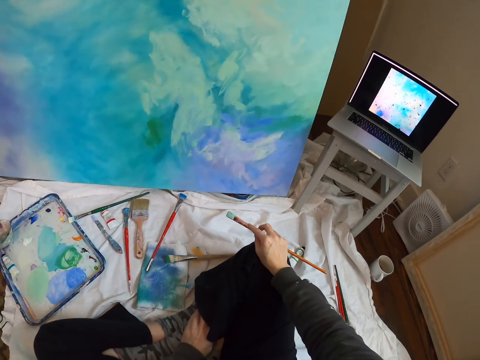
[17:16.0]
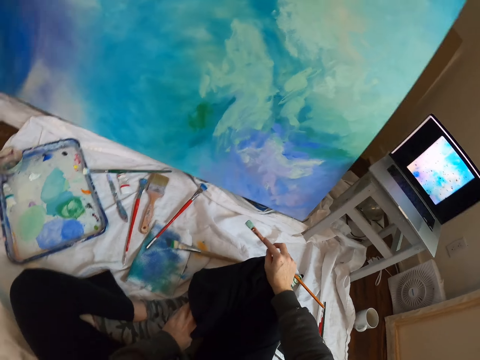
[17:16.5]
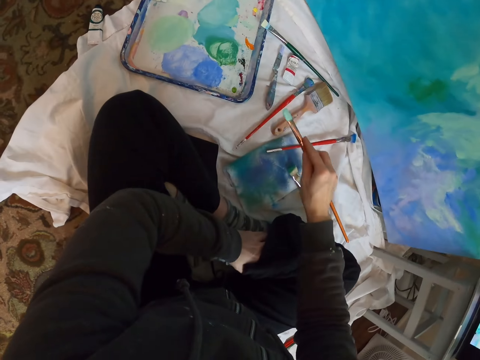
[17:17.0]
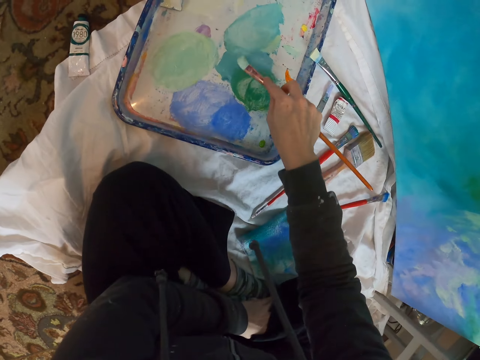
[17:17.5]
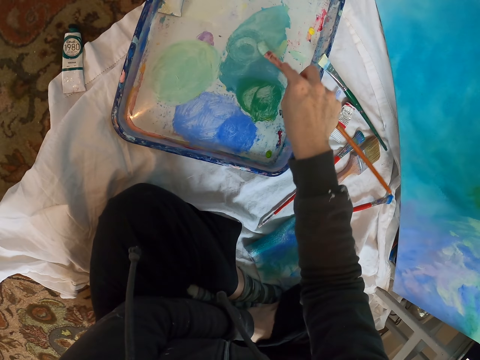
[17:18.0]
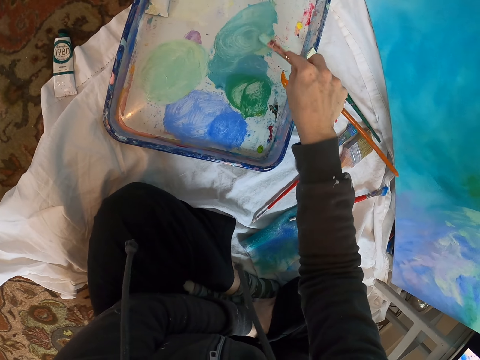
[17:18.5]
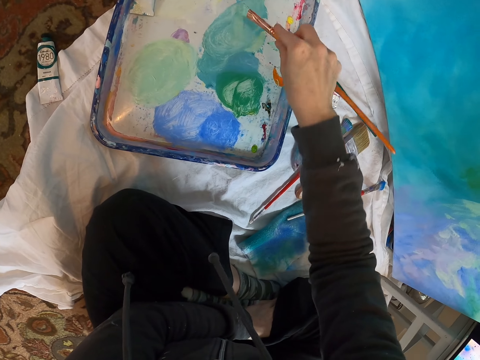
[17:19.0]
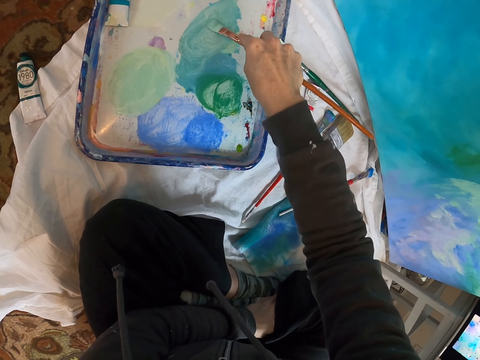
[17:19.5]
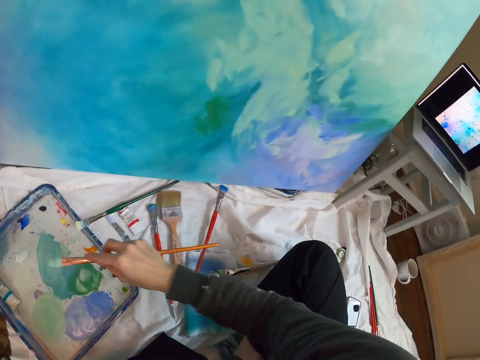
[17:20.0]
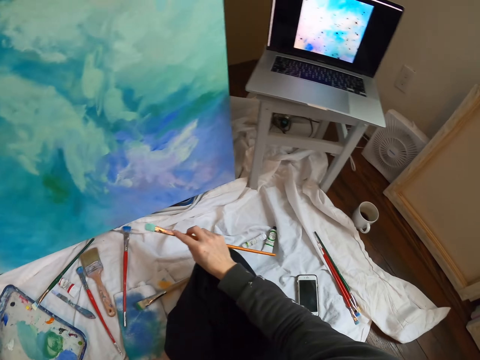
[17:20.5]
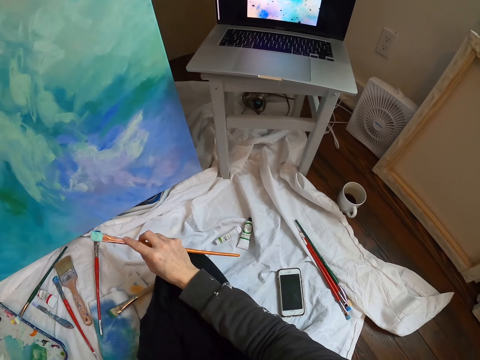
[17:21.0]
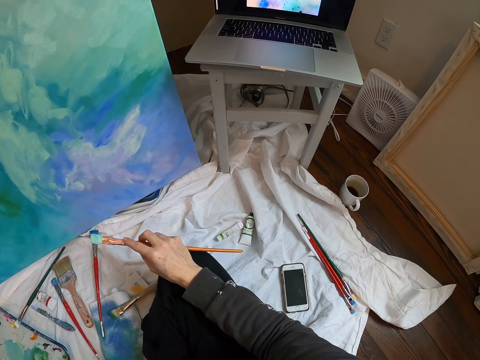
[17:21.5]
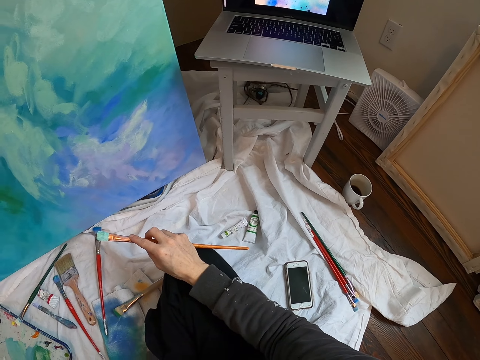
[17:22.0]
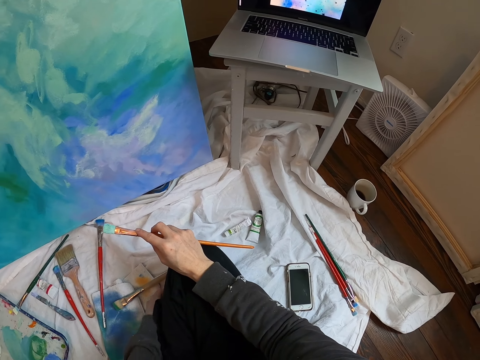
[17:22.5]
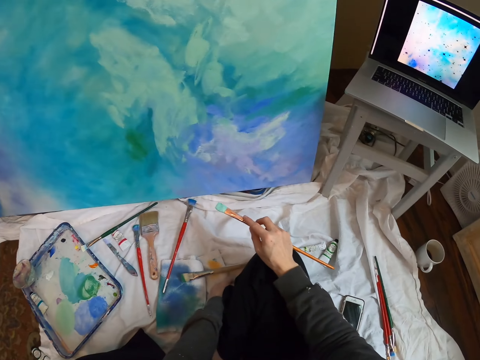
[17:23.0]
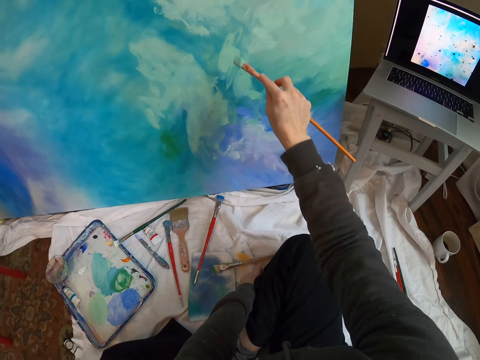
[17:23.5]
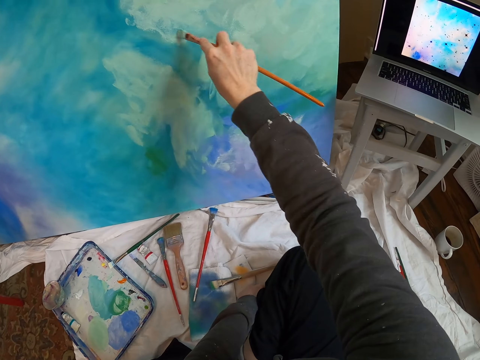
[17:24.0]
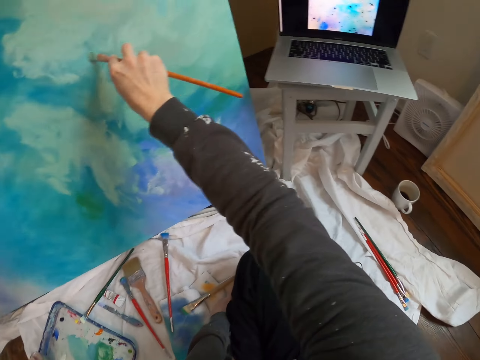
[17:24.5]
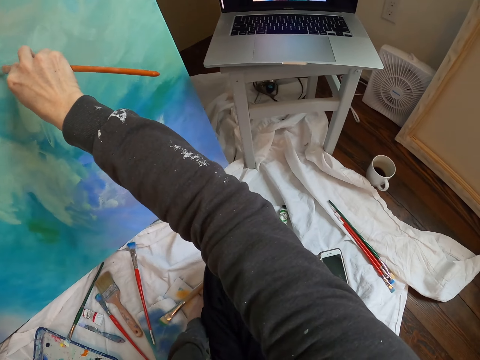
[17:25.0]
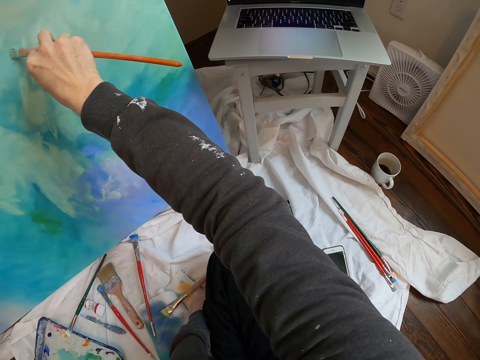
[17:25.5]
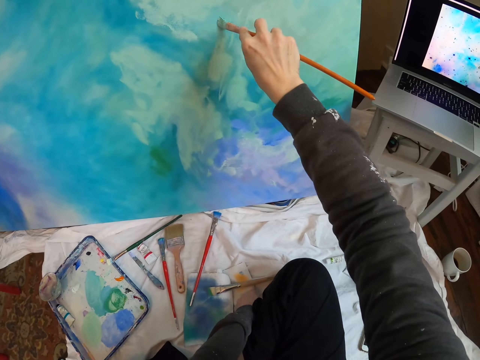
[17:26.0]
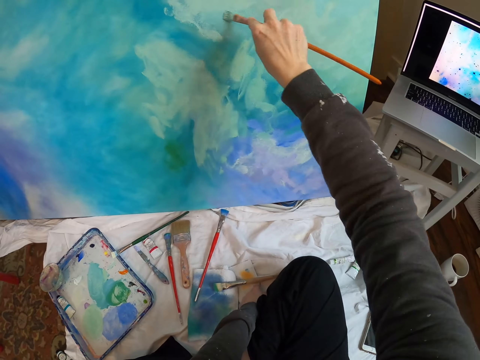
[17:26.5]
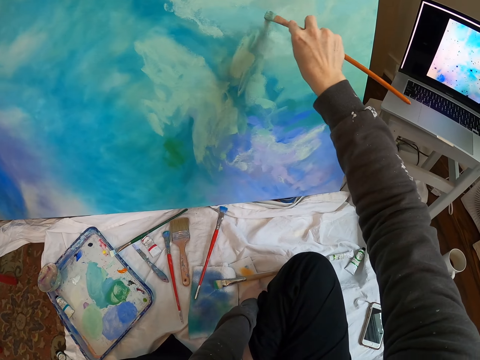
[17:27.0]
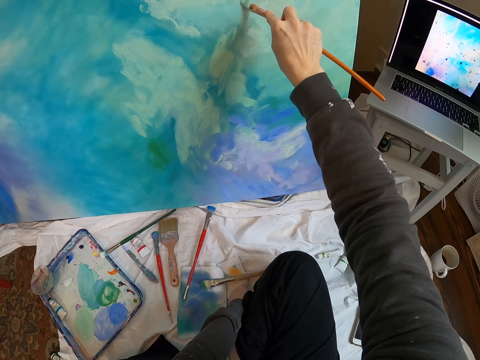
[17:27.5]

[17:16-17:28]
The camera wearer mixes paint on the paint palette. They dip a paint brush into the paint. They look at the laptop. They paint wall art with the paint brush.

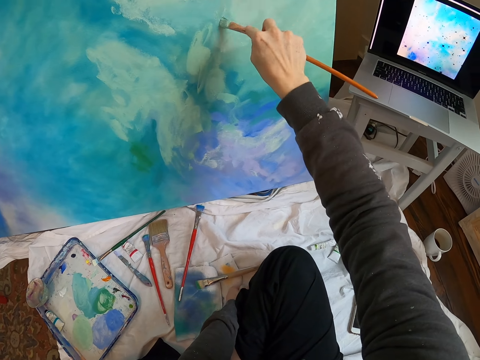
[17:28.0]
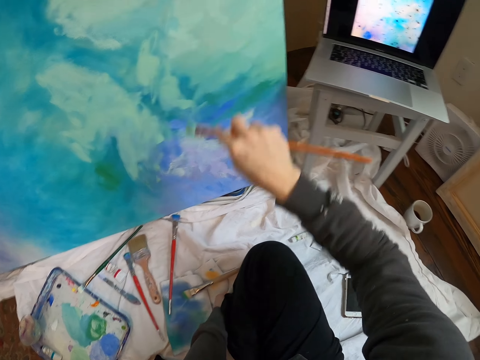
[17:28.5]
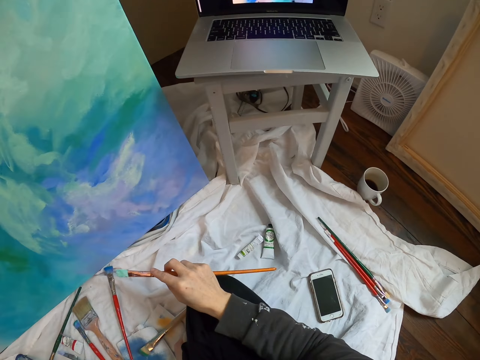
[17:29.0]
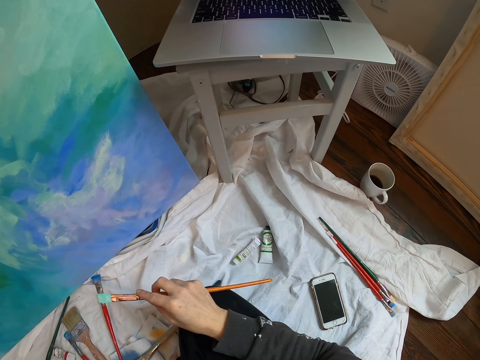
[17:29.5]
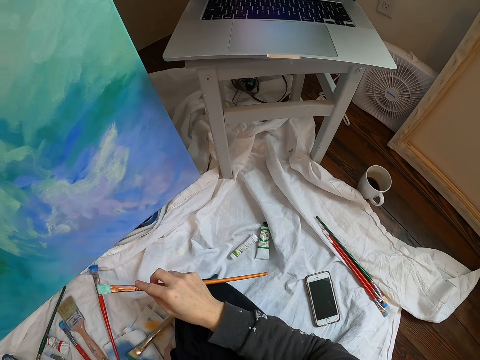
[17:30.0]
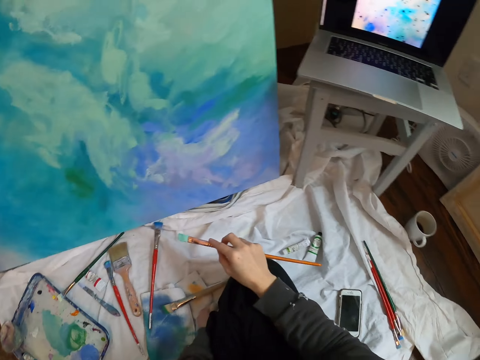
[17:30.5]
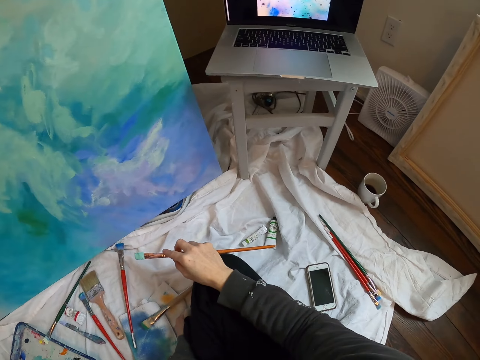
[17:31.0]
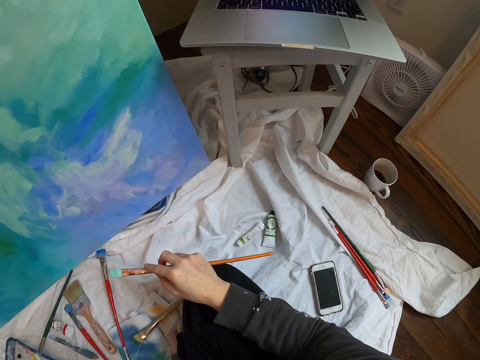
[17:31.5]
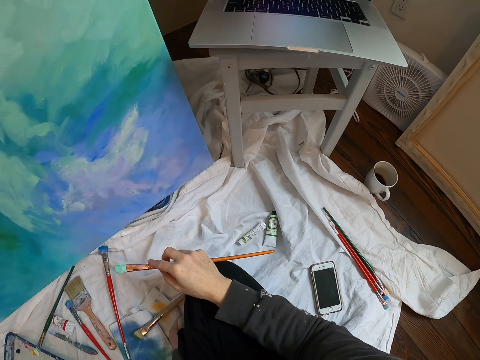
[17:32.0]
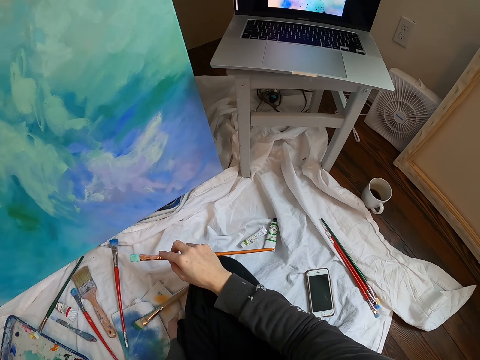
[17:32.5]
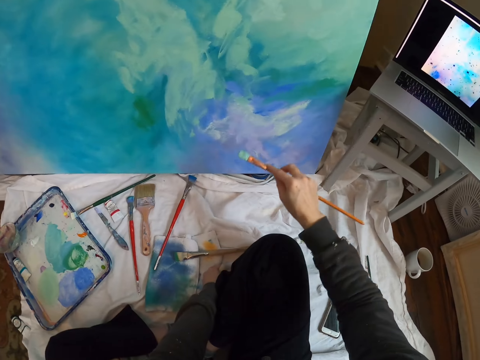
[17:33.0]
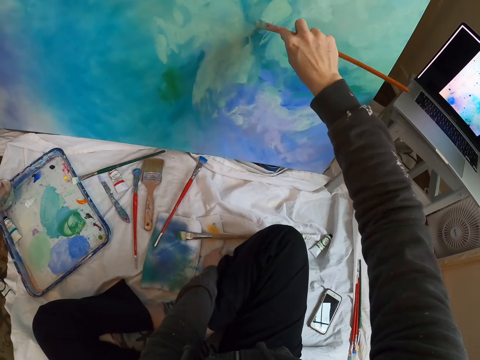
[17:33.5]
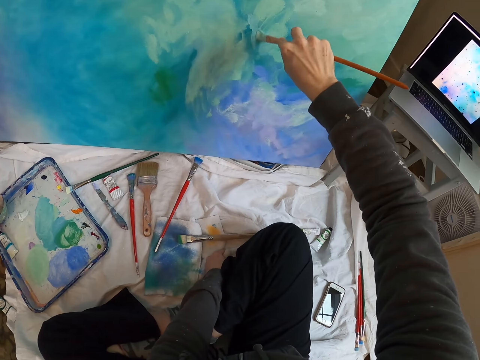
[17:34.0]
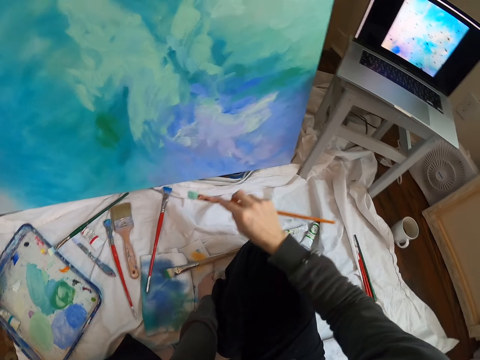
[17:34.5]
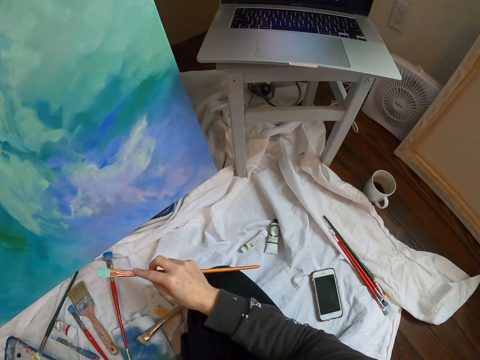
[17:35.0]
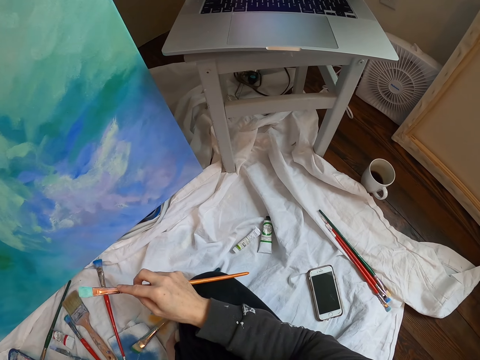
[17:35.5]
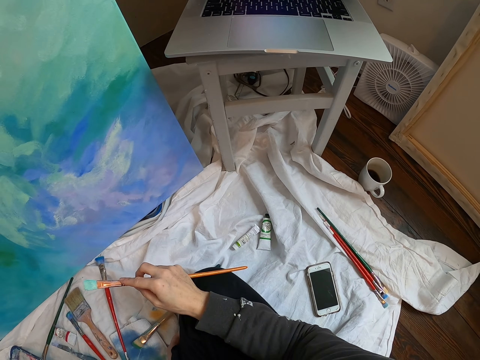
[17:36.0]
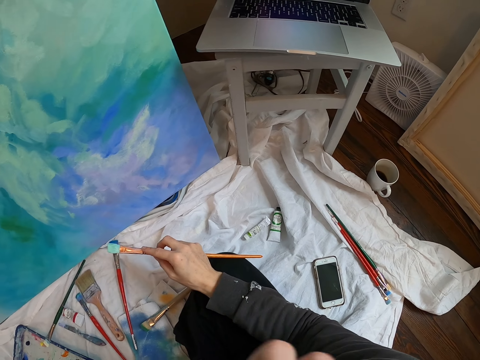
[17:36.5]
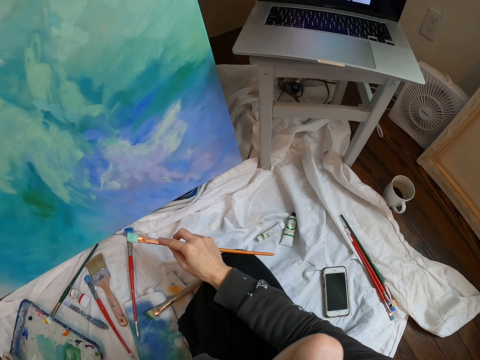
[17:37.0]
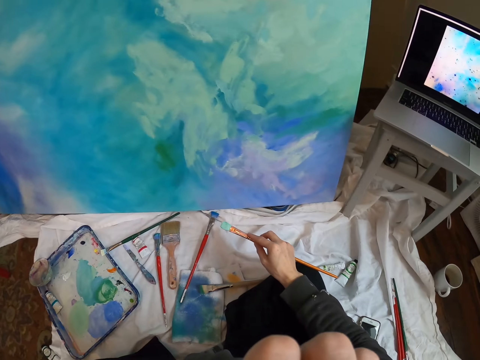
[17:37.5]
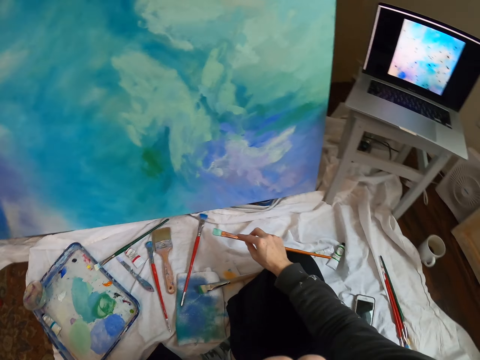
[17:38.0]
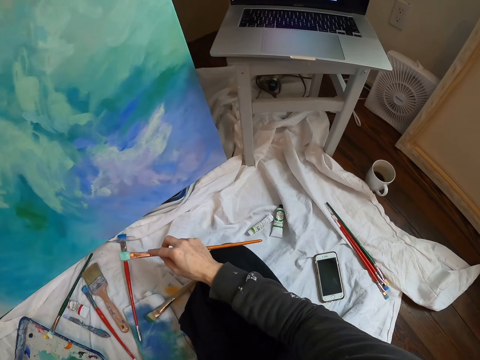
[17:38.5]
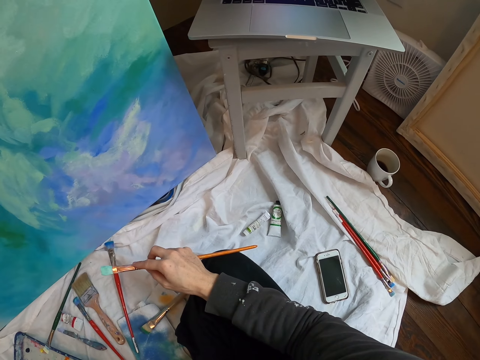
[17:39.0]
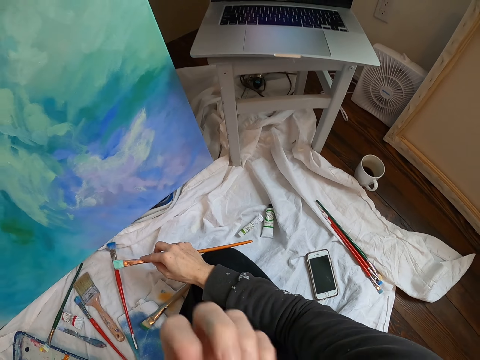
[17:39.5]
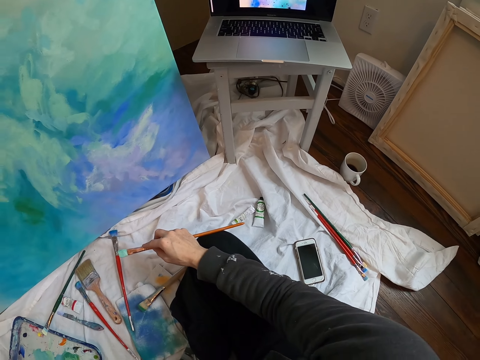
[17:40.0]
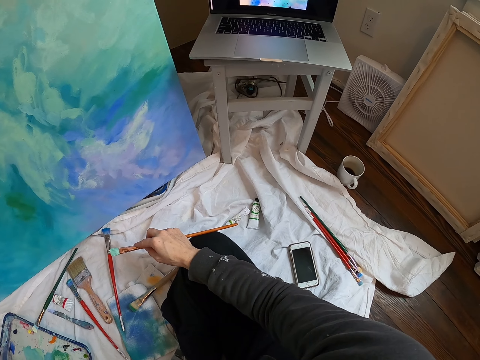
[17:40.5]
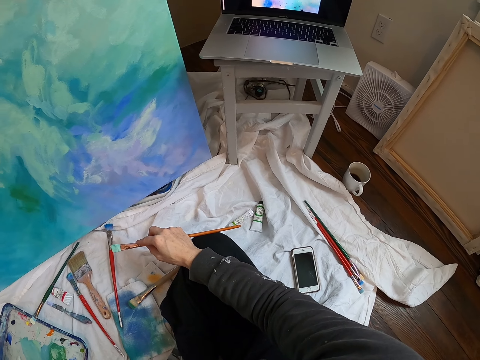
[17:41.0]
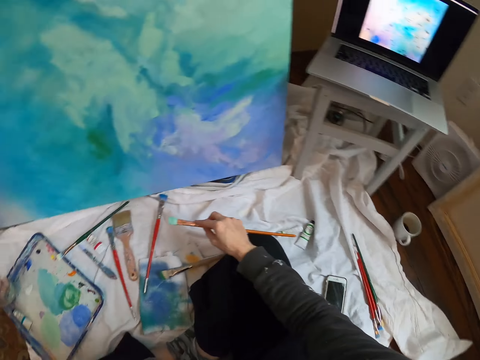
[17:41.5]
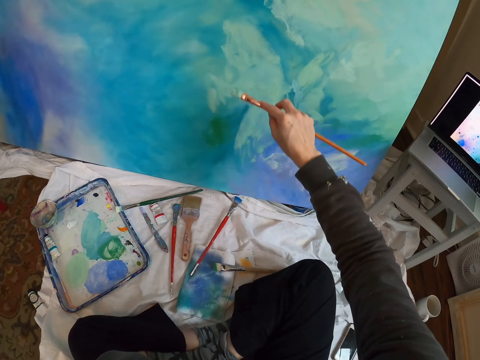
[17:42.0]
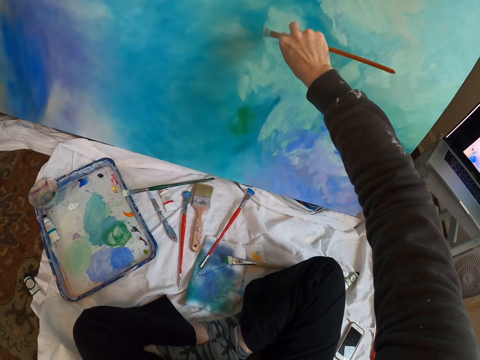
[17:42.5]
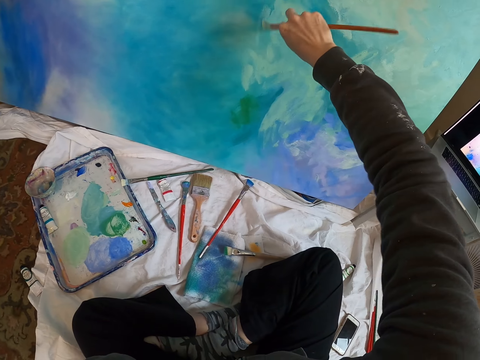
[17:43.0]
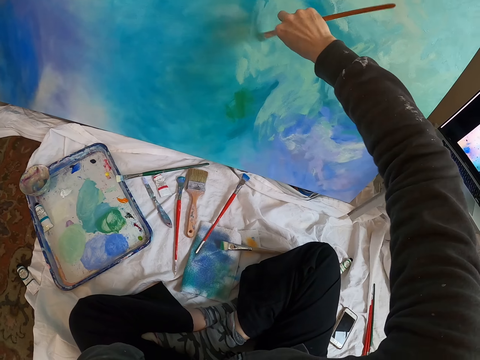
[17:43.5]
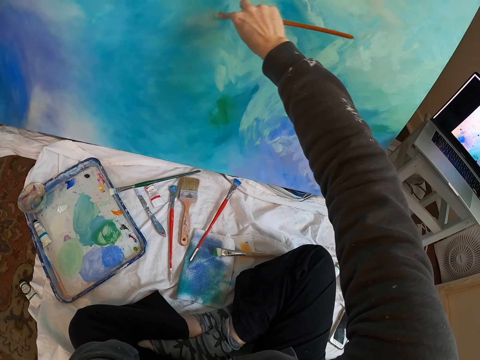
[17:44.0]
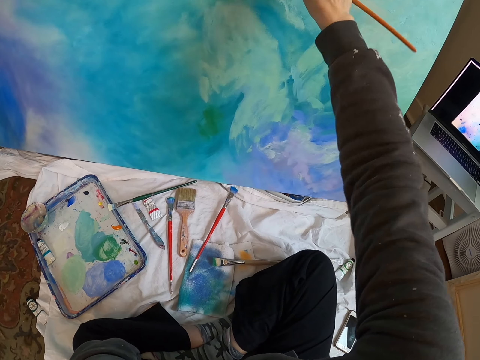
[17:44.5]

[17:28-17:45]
The camera wearer looks at the laptop. They paint the wall art with the paint brush. They look at the laptop. They paint the wall art with the paint brush.
